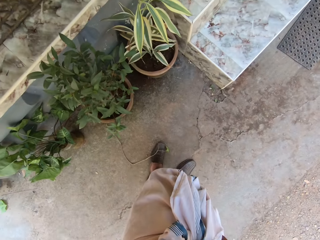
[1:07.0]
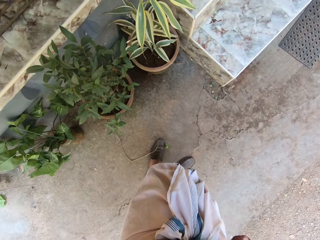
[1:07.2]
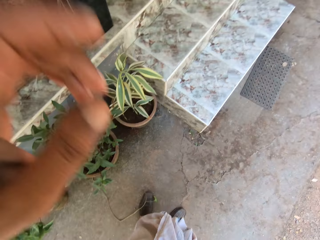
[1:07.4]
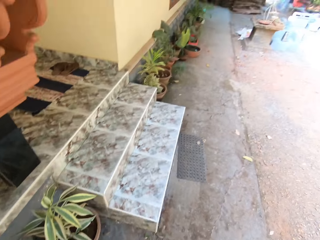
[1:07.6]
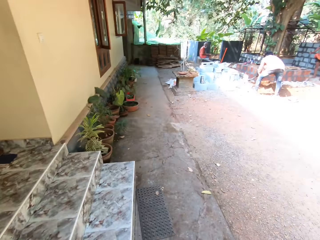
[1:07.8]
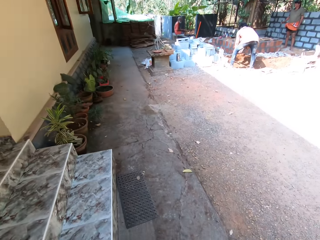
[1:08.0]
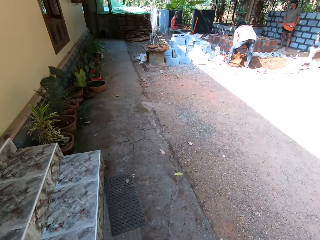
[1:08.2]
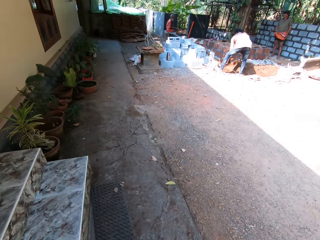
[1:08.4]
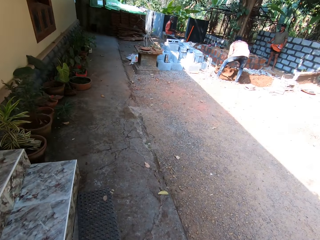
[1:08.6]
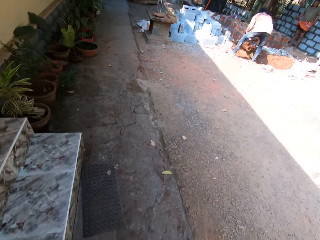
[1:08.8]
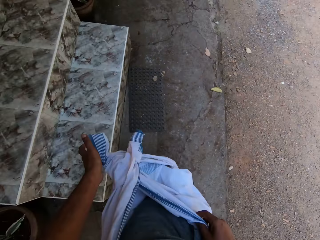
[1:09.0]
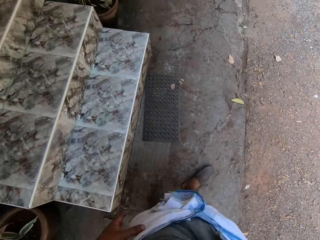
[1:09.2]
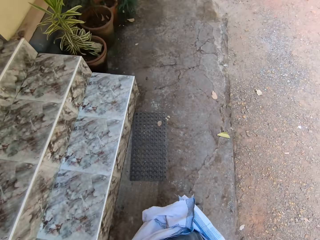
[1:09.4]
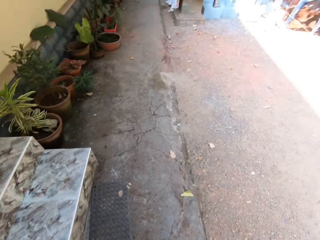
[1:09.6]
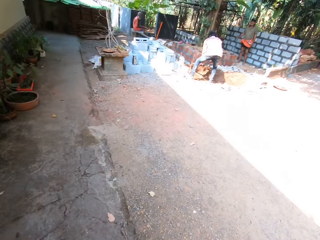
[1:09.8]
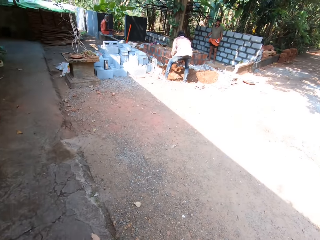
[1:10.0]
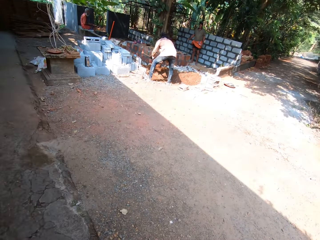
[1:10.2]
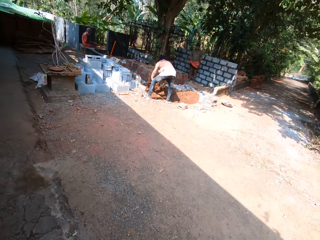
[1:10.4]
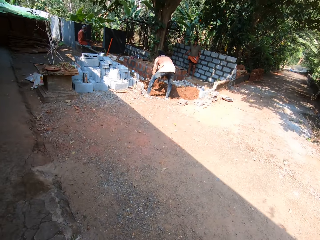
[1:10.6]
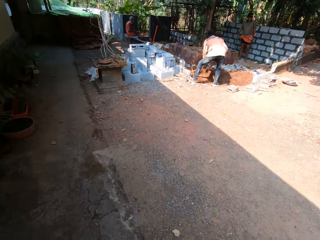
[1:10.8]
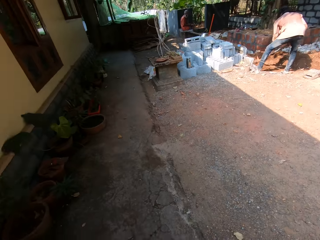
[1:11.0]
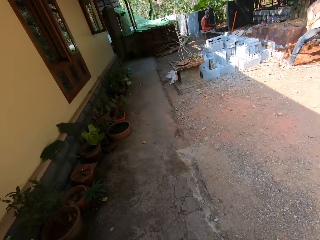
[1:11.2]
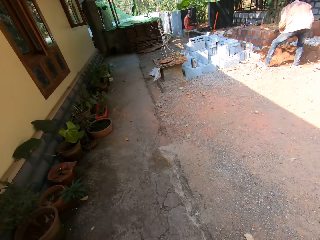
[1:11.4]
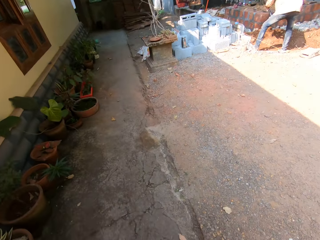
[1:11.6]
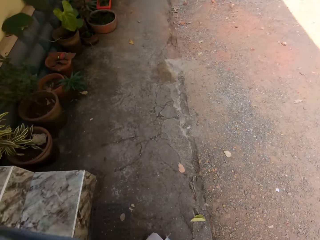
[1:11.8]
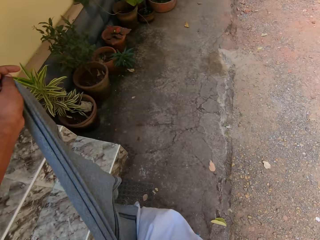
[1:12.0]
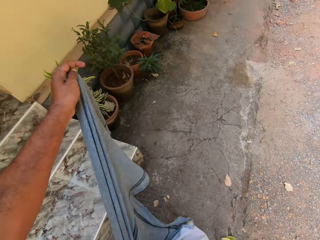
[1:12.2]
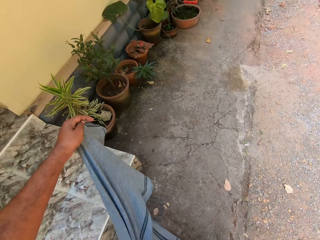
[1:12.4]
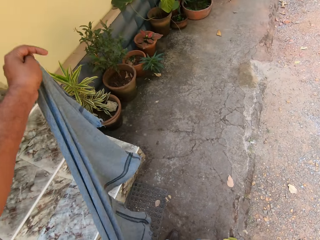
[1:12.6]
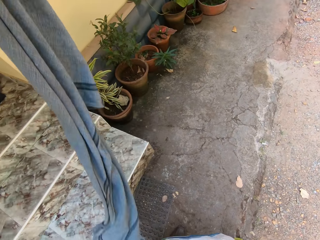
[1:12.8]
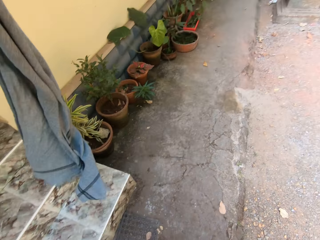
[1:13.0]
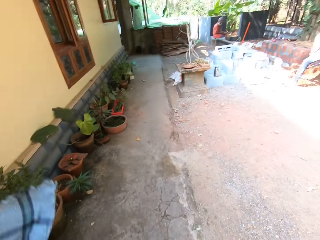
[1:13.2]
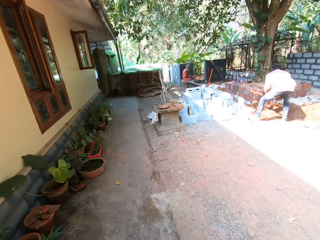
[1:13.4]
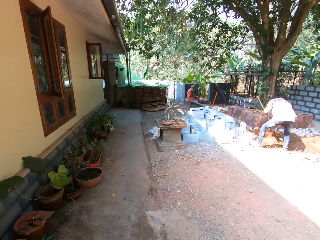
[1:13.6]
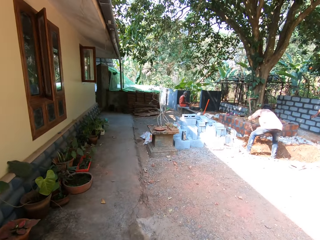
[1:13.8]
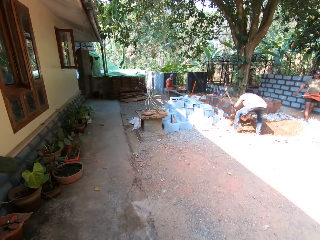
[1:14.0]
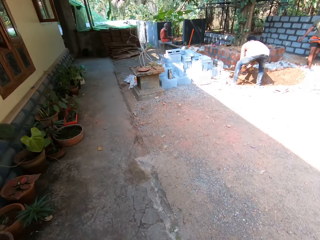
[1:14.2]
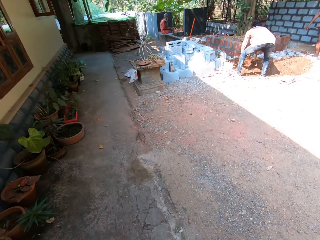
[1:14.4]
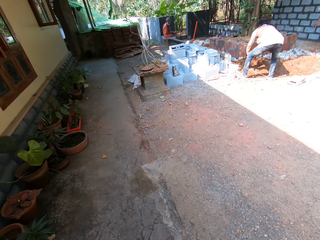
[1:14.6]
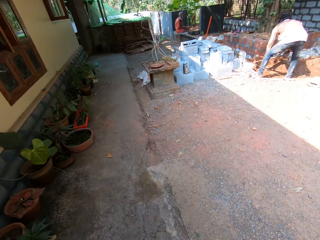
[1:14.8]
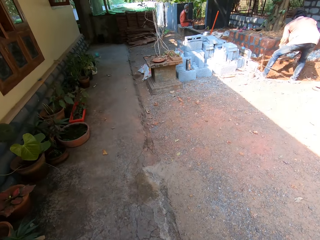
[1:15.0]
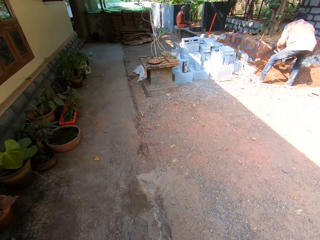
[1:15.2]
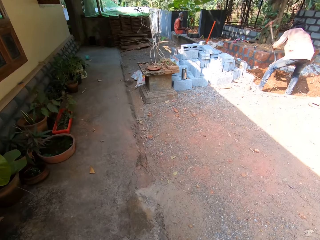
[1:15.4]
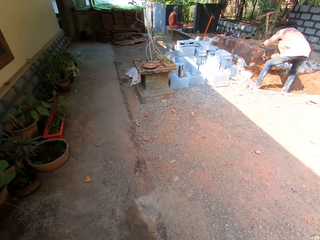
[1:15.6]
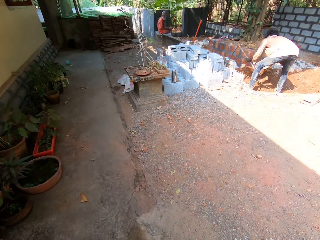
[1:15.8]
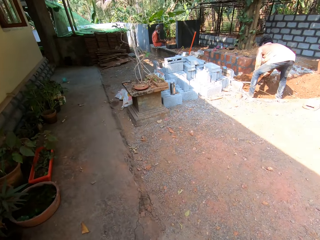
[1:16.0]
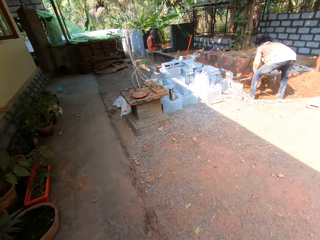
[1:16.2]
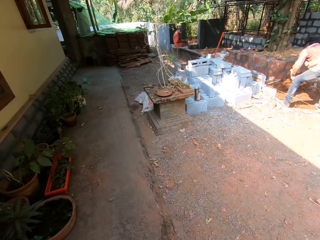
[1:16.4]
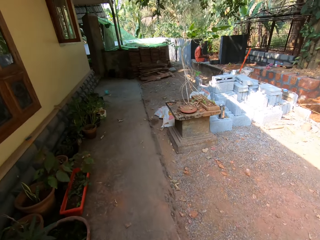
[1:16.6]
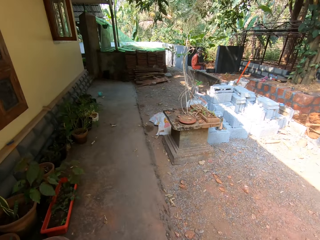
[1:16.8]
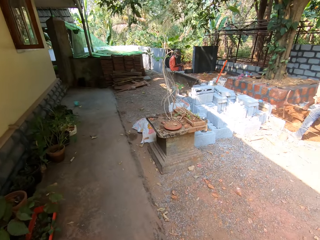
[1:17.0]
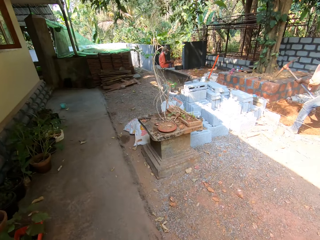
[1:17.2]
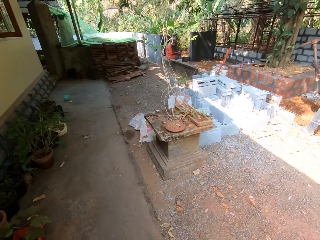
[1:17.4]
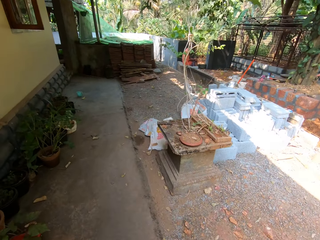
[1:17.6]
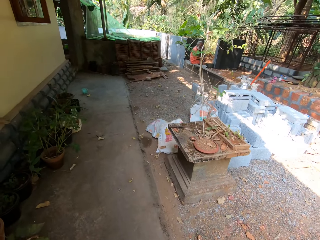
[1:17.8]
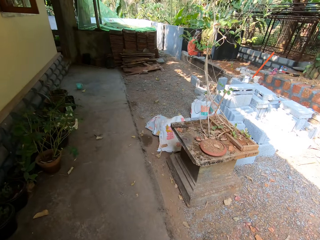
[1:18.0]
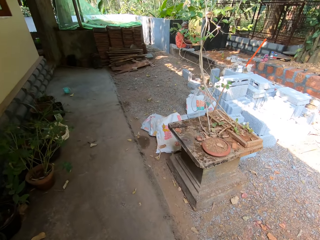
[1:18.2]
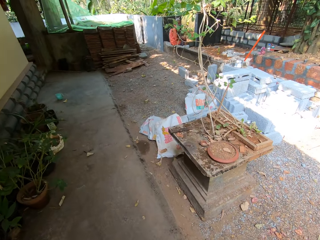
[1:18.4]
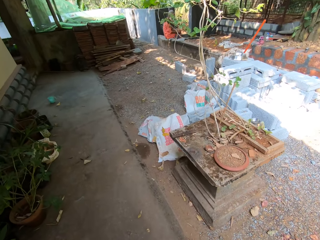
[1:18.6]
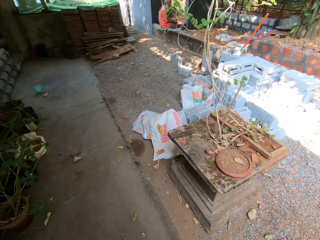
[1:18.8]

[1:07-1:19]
The camera wearer walks on the compound. He holds a piece of cloth with his left hand. He walks on the compound.

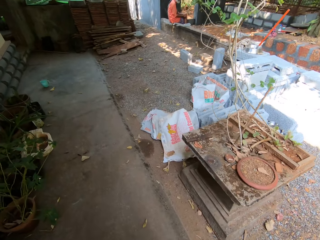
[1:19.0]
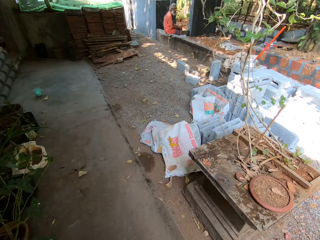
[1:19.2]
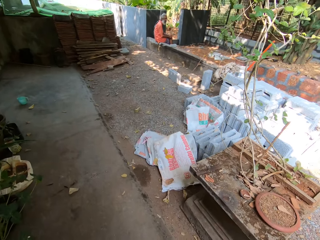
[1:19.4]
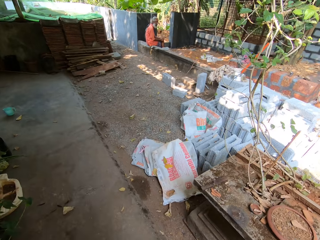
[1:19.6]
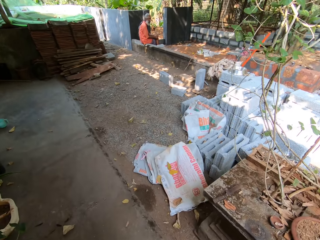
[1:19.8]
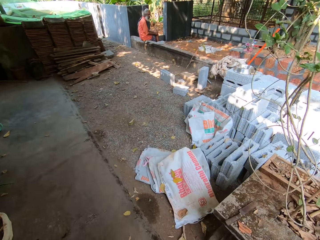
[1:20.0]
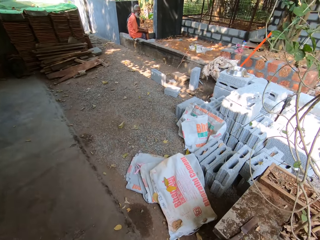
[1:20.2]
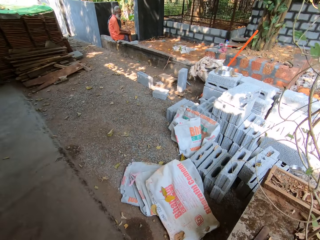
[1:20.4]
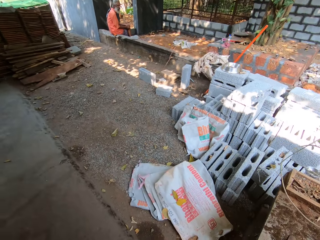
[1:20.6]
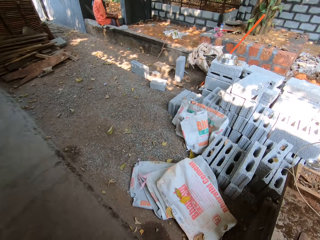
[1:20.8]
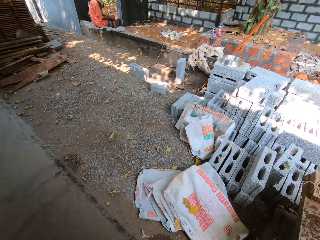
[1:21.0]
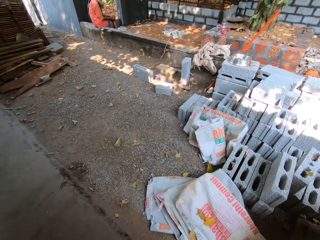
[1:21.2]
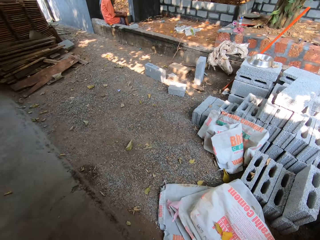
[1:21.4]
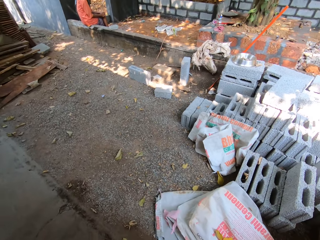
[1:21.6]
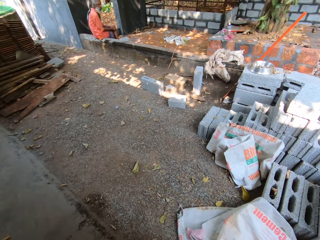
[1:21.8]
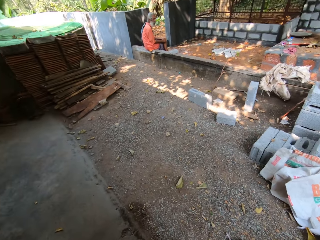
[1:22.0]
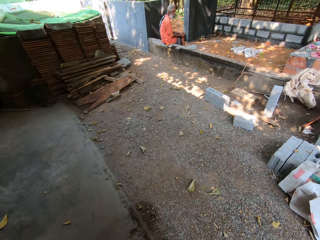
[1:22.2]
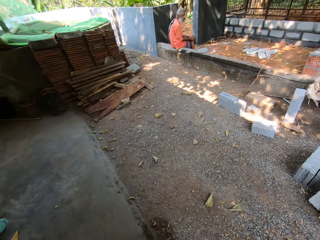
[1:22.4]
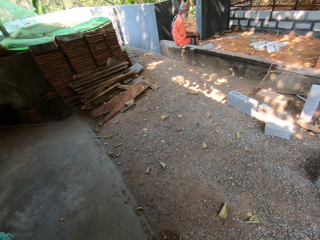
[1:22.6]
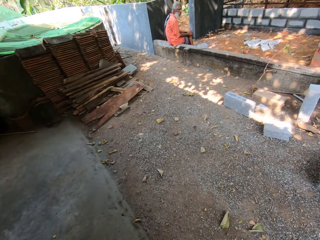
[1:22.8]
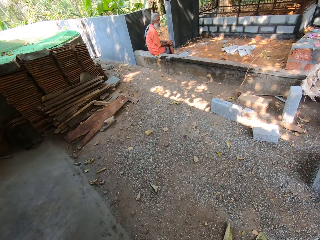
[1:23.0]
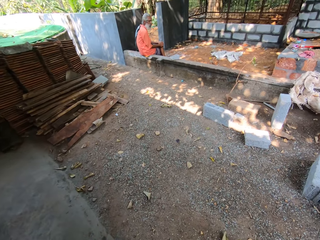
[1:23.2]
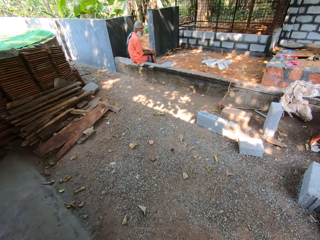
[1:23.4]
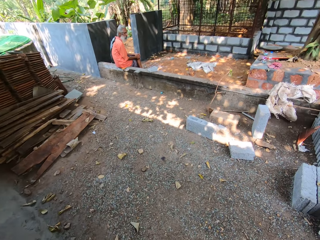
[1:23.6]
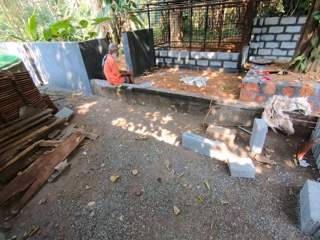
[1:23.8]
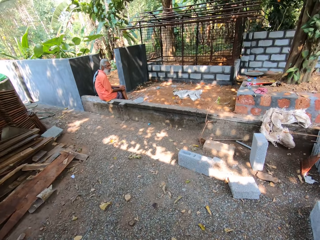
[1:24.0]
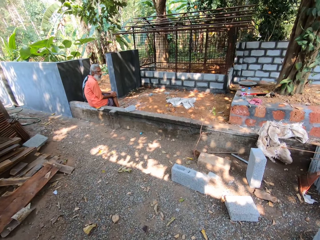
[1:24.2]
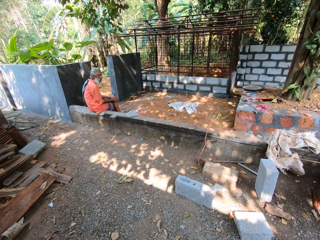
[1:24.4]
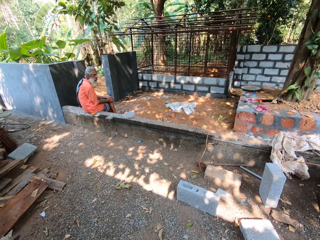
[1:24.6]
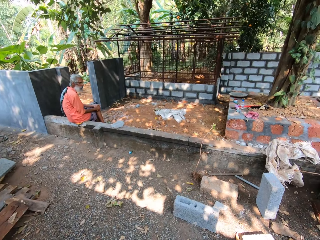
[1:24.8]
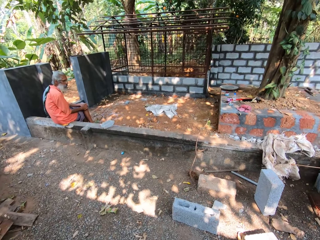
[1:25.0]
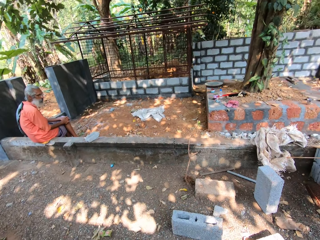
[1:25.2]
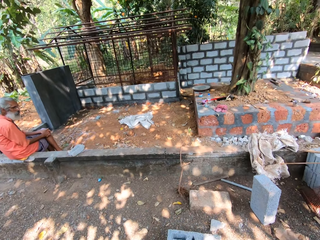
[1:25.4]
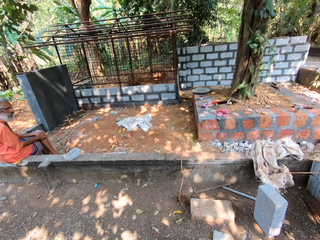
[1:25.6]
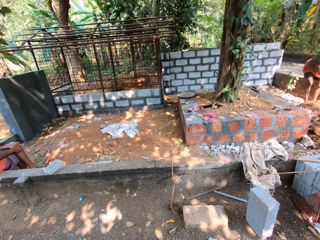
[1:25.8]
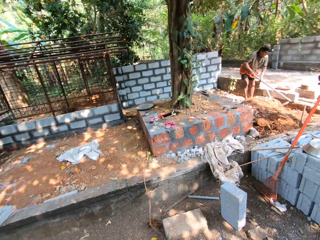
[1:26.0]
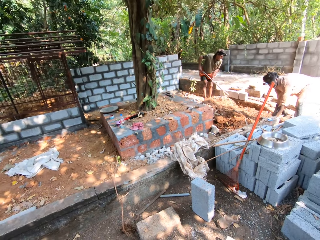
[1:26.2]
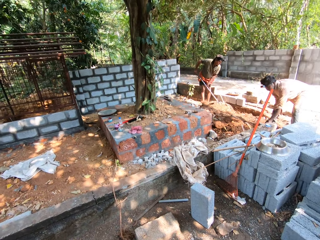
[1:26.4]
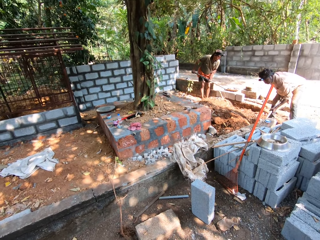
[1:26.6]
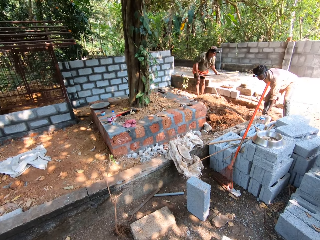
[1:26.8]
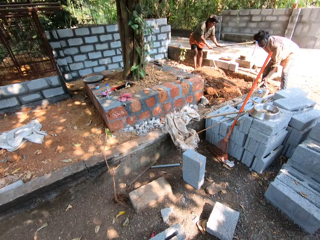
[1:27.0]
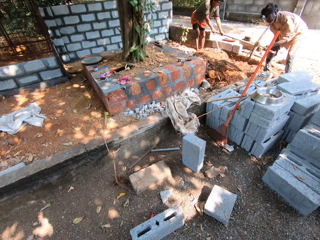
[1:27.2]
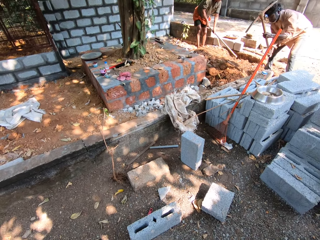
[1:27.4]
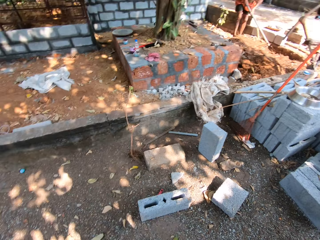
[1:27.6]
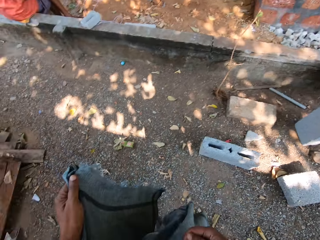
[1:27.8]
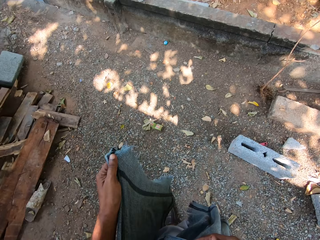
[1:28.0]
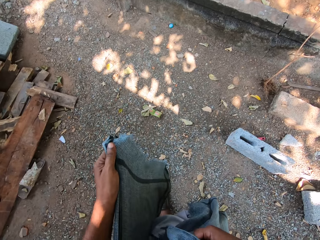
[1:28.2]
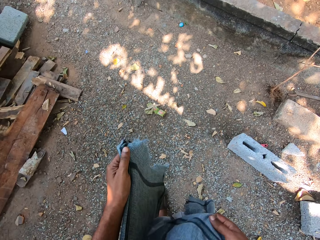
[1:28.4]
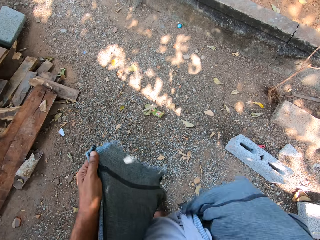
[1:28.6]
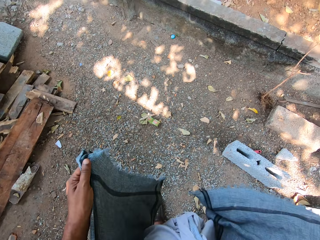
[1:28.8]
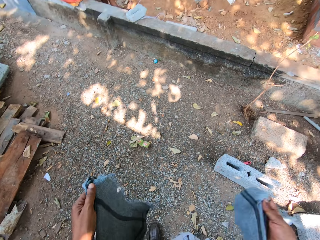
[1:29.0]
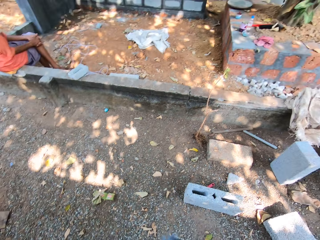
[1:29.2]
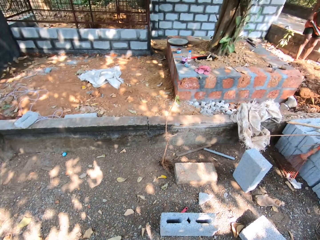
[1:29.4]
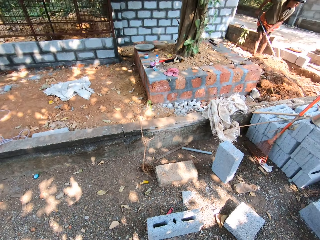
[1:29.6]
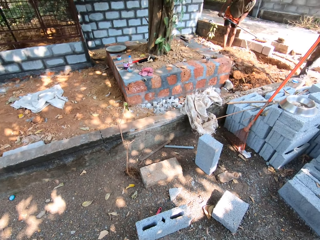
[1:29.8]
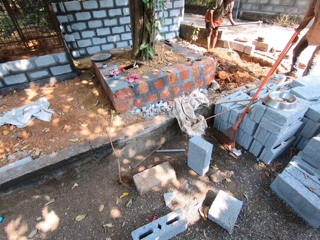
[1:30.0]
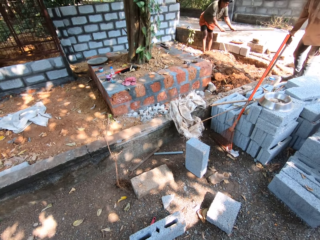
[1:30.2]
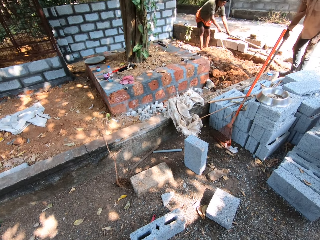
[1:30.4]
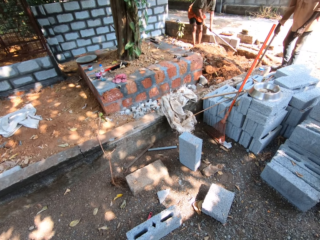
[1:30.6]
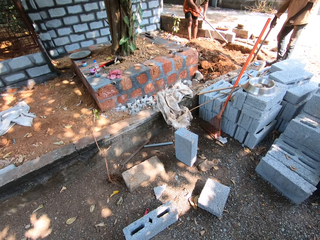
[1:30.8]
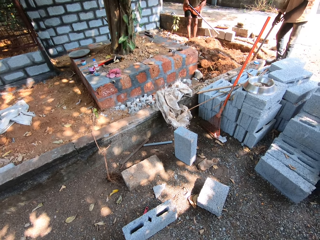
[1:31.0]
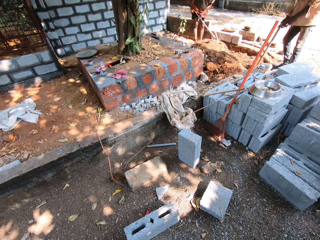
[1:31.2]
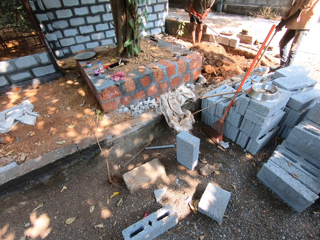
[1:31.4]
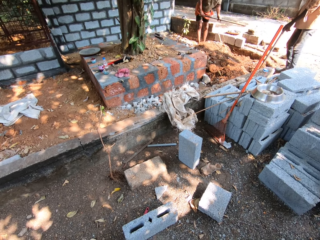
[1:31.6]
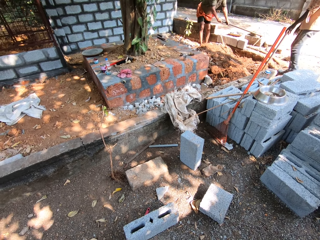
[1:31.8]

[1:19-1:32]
The camera wearer wraps the pieces of cloth round his waist with both hands. He holds the cloth. He looks around the compound.
